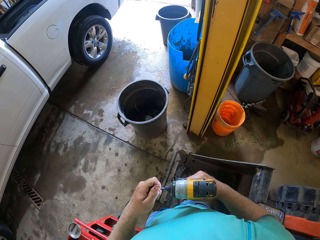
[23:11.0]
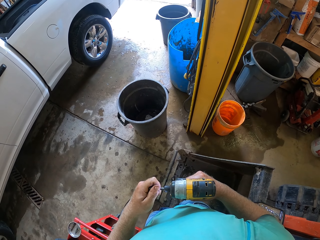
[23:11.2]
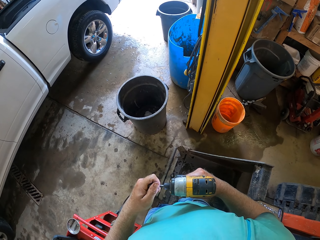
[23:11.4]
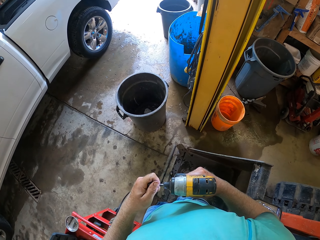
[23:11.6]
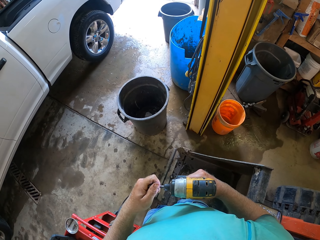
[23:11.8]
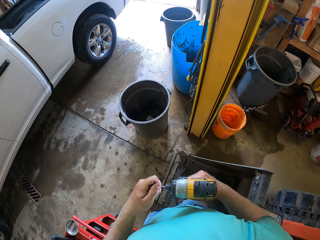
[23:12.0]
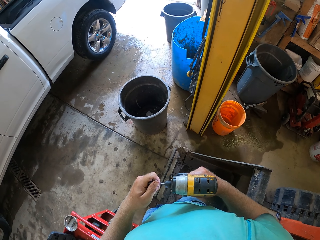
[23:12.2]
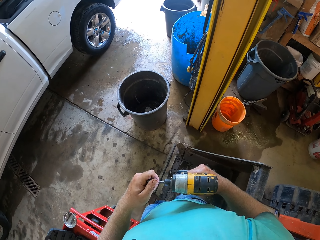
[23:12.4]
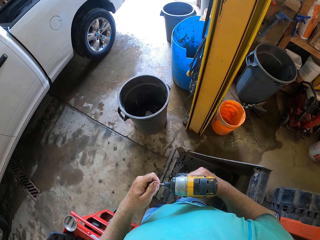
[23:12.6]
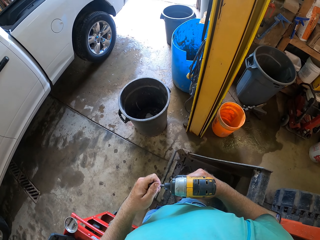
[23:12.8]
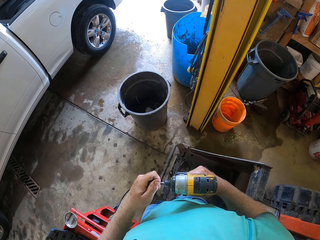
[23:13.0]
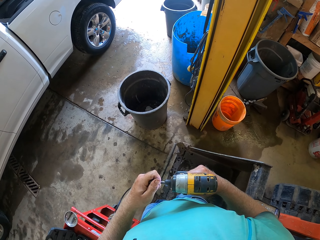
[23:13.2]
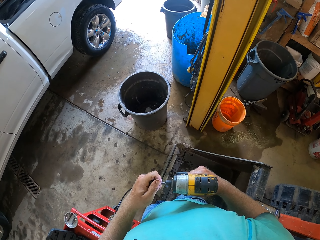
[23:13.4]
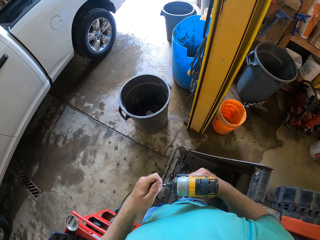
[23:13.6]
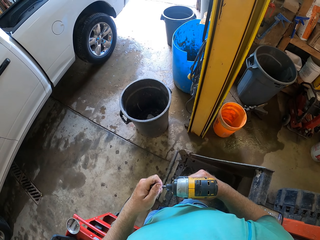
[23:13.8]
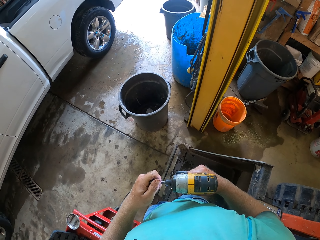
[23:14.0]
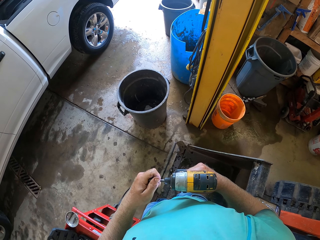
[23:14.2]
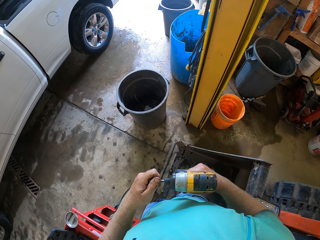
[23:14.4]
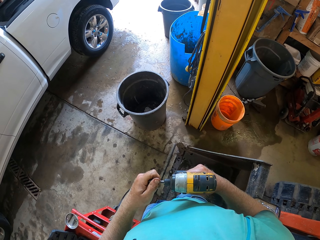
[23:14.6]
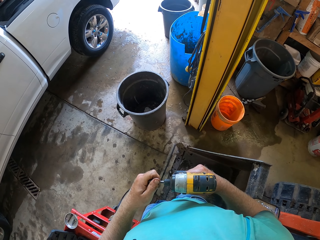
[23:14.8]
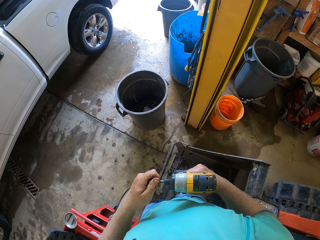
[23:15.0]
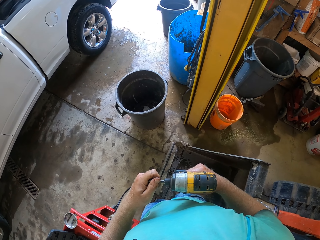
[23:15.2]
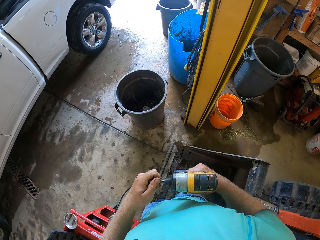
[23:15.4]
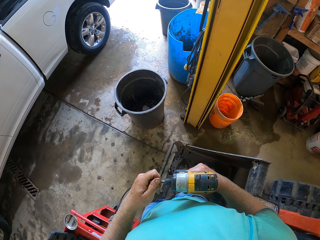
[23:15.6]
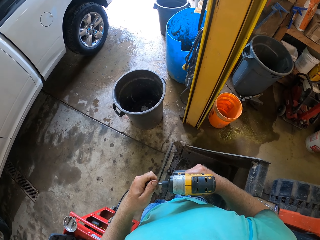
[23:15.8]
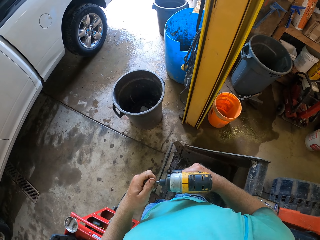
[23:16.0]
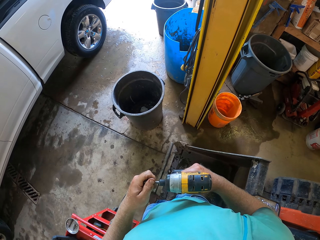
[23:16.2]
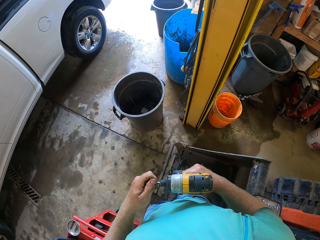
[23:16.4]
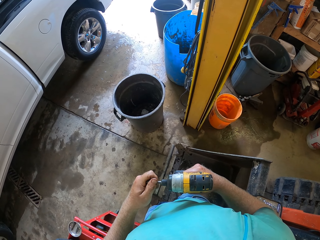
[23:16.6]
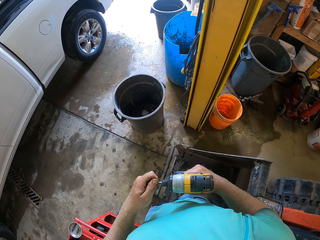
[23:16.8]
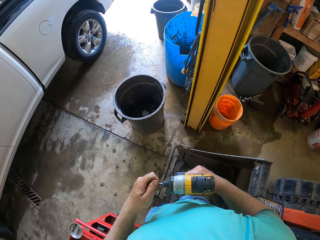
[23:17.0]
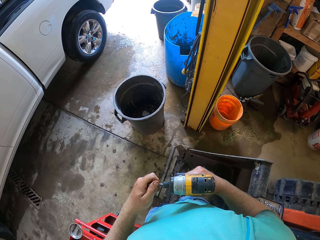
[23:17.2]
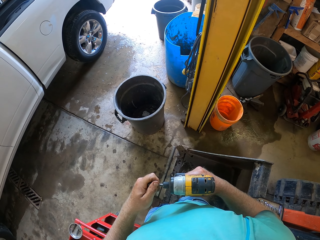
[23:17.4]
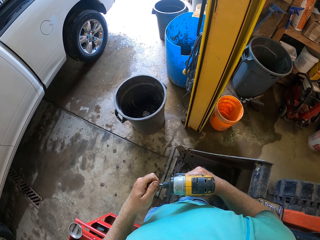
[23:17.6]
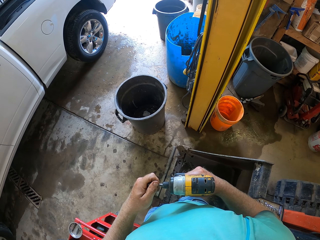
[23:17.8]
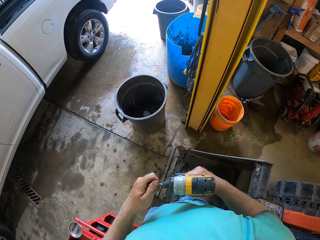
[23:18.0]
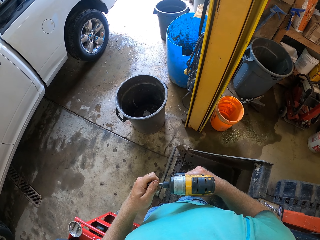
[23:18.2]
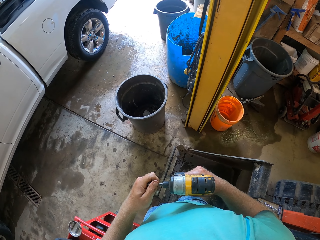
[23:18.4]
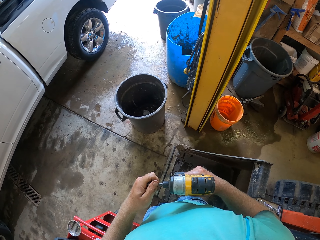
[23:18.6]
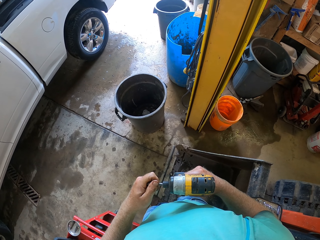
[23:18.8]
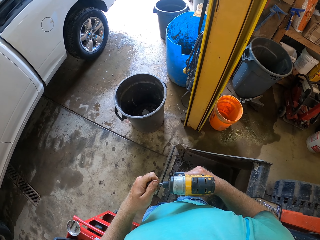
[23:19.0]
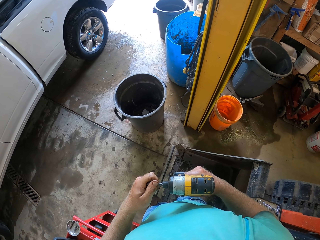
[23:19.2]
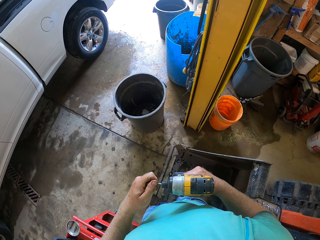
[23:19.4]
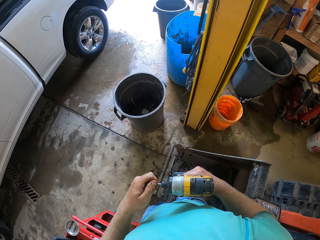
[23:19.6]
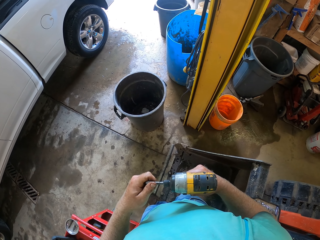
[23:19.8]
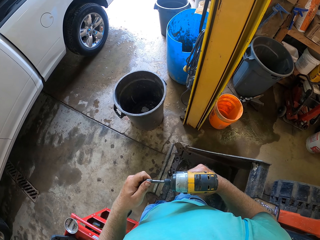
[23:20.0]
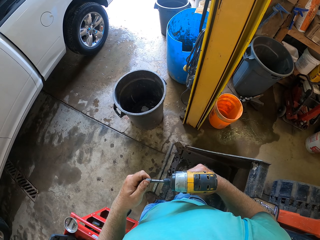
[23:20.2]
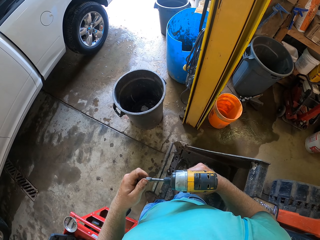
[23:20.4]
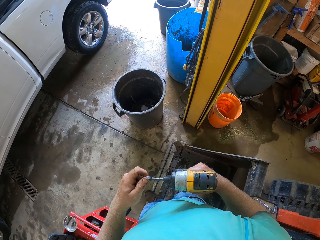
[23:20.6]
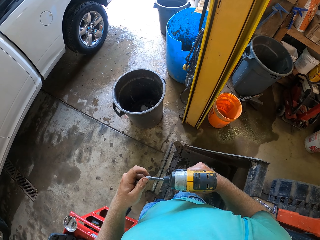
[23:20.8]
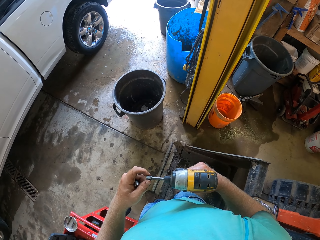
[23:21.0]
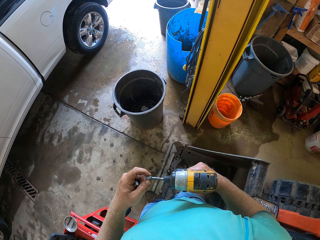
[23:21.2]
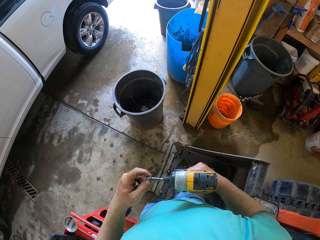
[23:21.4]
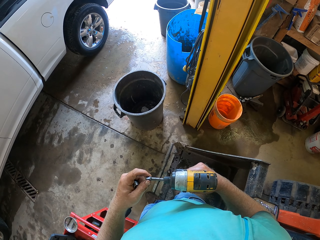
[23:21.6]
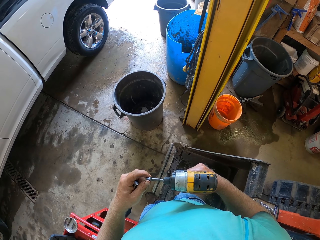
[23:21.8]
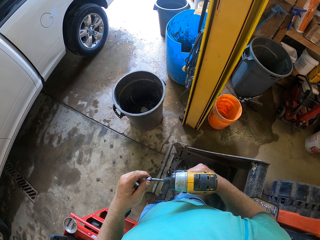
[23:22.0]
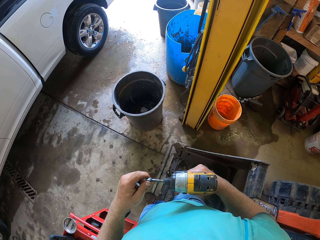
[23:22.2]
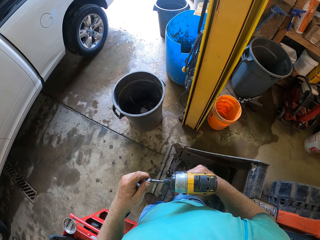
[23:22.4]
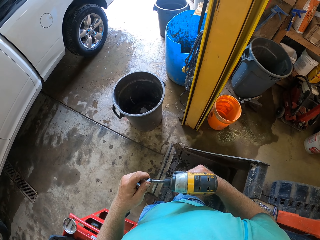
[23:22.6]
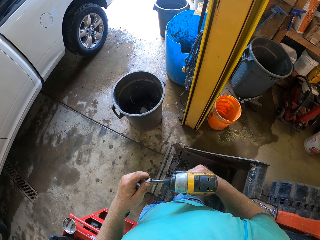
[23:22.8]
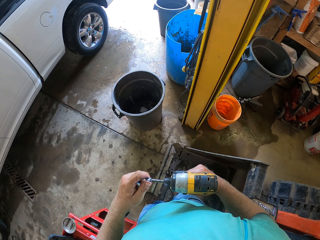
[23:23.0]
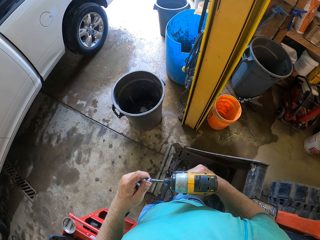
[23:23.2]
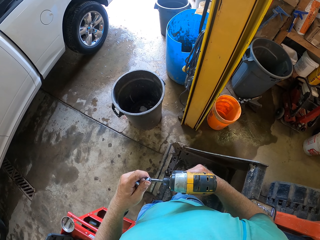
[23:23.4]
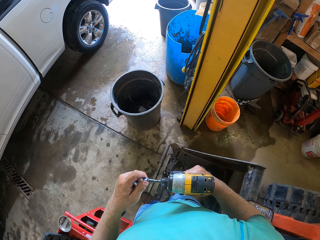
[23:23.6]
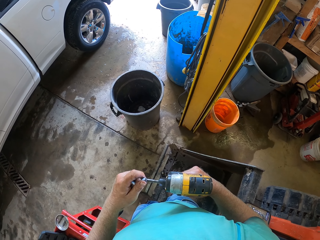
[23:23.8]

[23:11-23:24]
The camera wearer holds on the drill bit. They hold on the drill spindle.

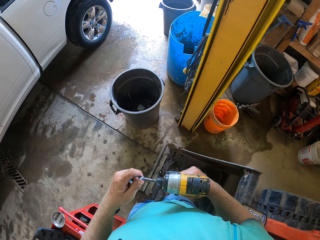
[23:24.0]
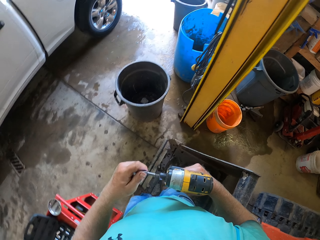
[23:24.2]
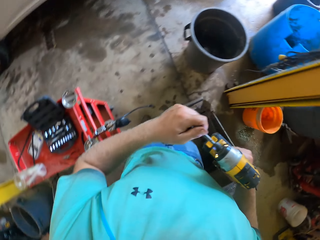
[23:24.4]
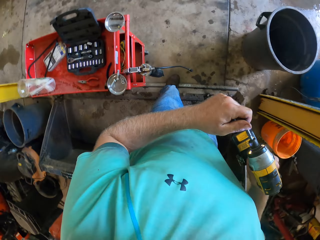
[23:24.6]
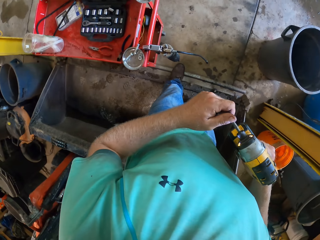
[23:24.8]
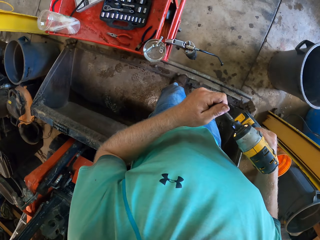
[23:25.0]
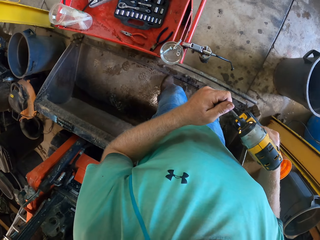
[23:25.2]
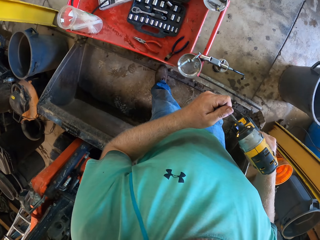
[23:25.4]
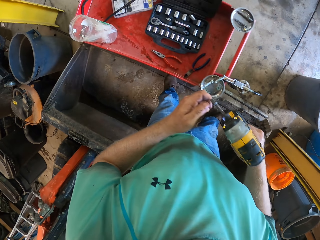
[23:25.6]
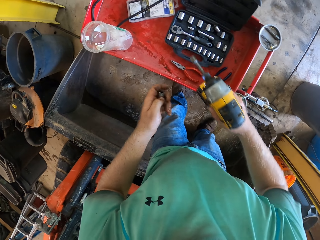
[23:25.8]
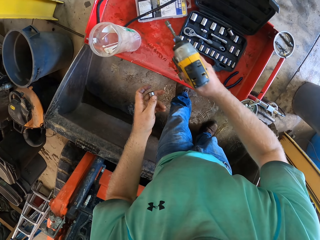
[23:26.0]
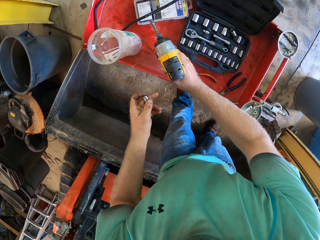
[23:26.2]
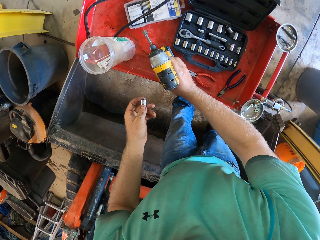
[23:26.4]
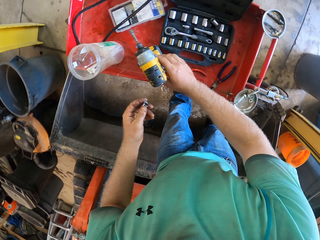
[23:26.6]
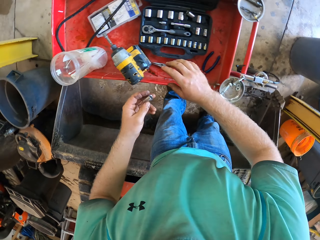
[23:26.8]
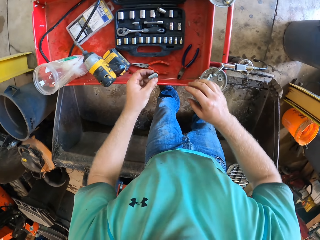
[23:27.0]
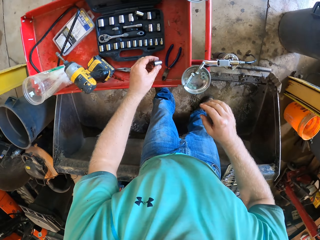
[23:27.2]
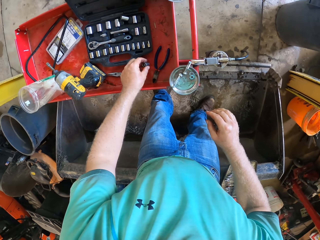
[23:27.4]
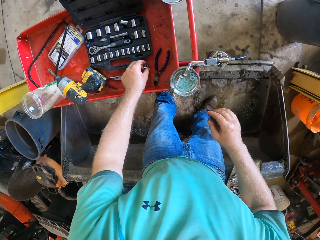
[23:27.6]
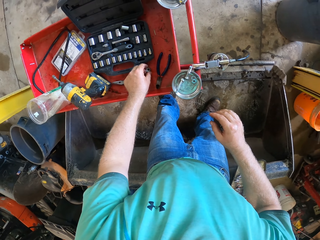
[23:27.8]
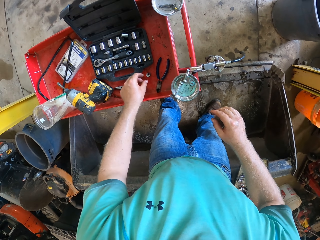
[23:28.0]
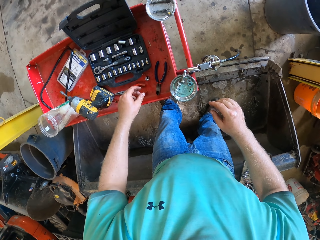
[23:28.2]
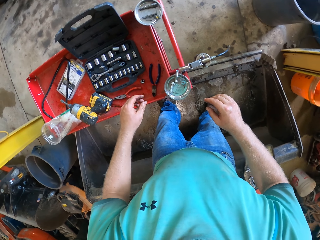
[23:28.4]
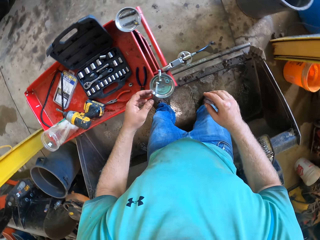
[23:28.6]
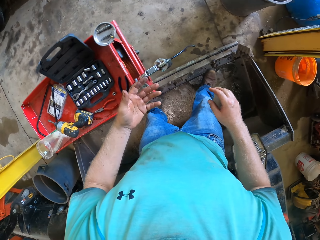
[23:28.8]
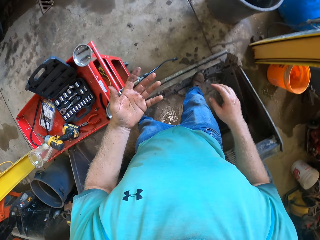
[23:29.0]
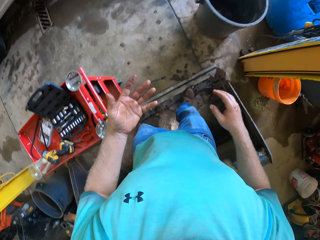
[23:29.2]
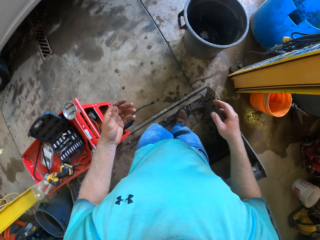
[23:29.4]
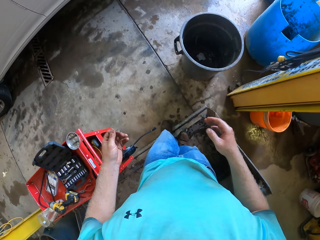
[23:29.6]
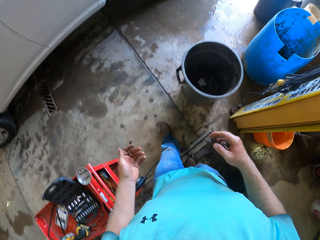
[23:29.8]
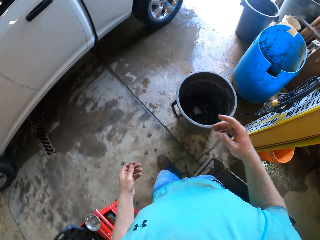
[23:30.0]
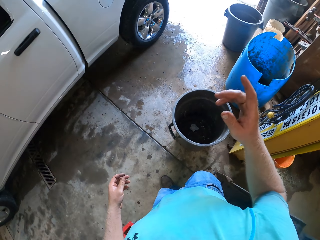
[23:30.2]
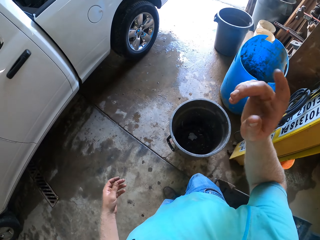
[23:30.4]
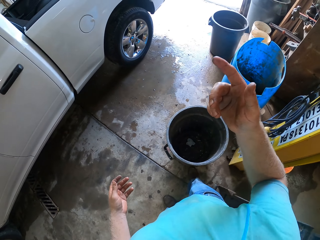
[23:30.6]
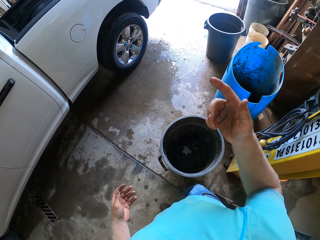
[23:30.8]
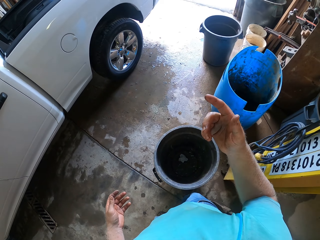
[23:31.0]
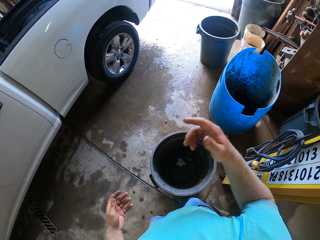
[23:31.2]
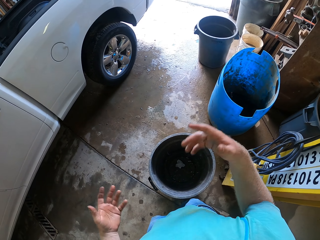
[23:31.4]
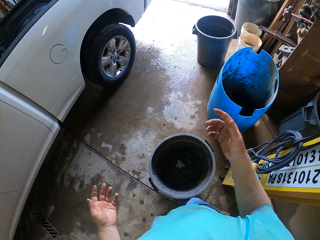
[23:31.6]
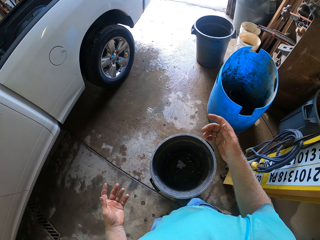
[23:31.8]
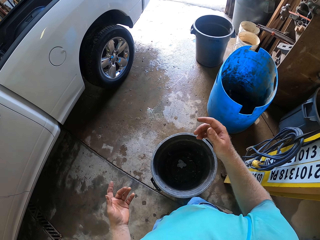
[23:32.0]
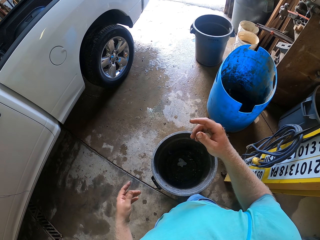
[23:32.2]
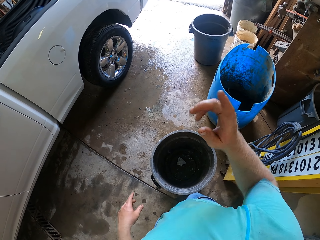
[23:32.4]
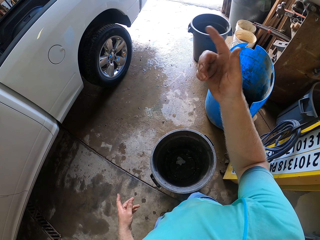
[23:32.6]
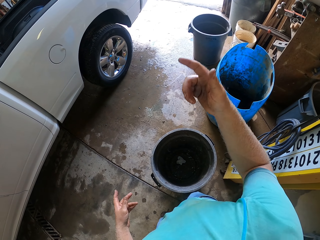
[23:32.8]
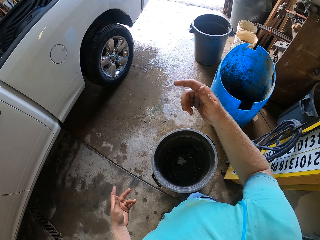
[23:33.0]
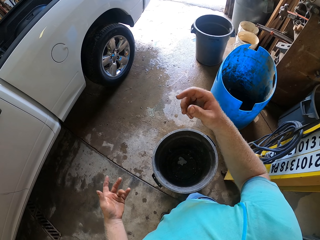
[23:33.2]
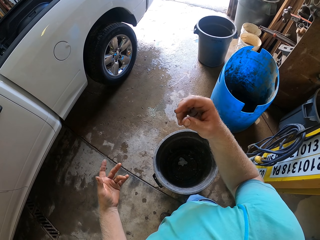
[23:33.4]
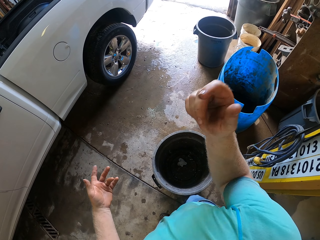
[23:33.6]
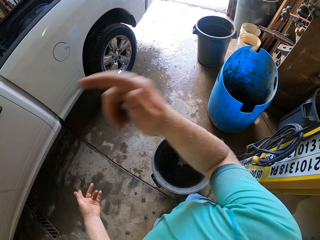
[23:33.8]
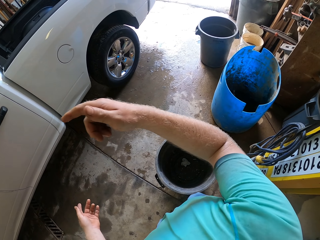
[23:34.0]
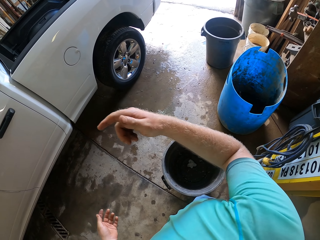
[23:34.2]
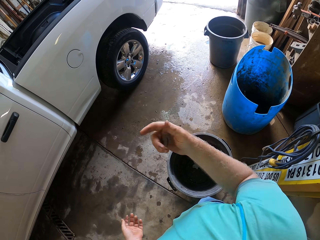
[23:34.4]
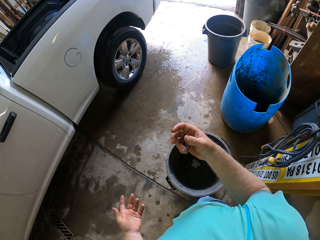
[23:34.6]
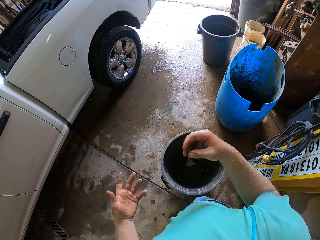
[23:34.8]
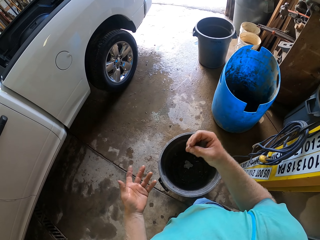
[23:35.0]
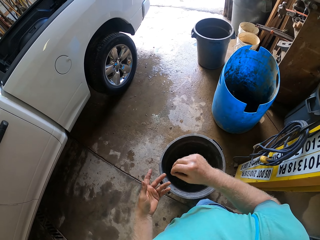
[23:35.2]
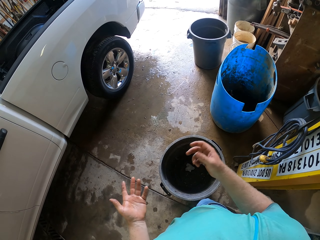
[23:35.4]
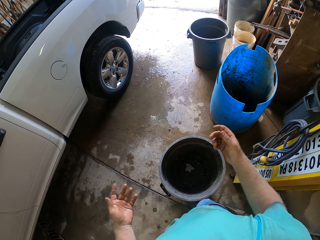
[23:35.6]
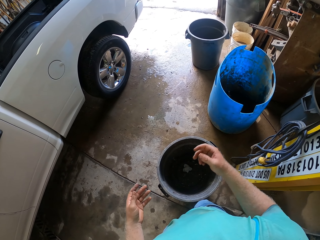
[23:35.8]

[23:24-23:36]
The camera wearer removes the spindle. He drops the bolt tightening machine on a table with his right hand. He drops the bolt on the table with his left hand. He walks around. He talks to a man.
